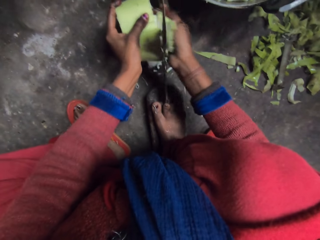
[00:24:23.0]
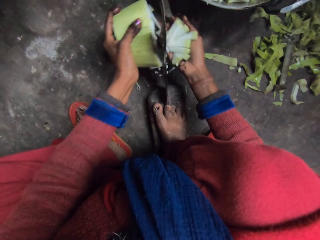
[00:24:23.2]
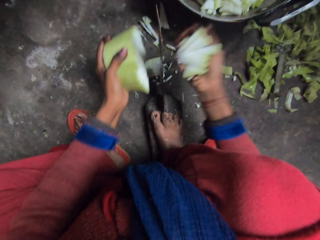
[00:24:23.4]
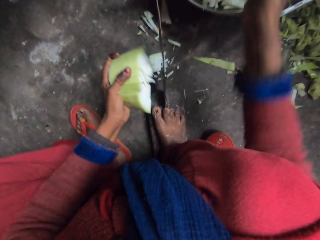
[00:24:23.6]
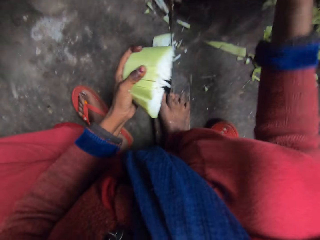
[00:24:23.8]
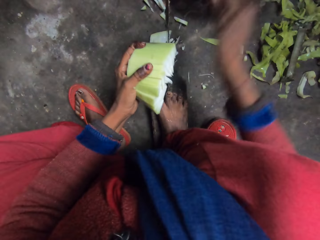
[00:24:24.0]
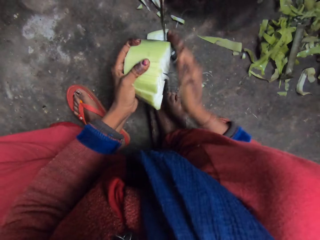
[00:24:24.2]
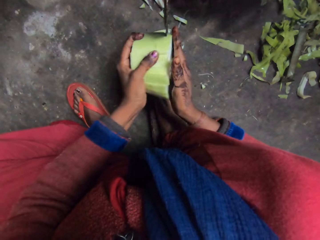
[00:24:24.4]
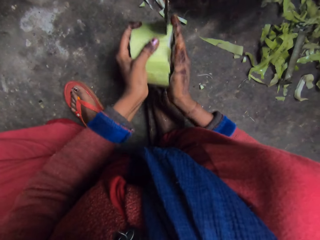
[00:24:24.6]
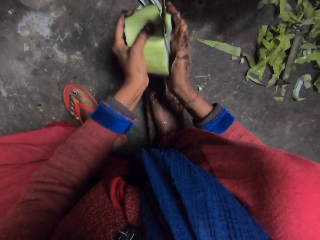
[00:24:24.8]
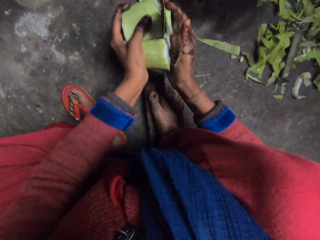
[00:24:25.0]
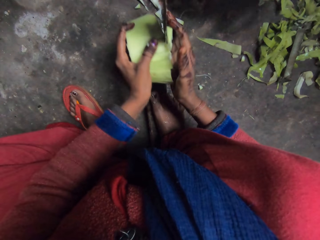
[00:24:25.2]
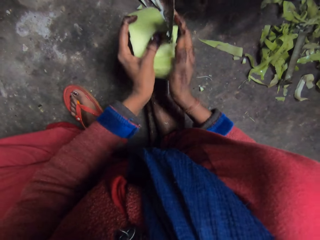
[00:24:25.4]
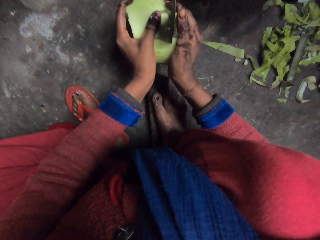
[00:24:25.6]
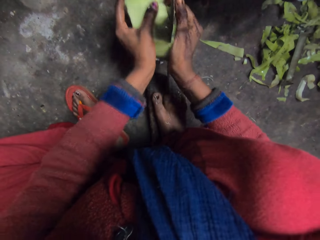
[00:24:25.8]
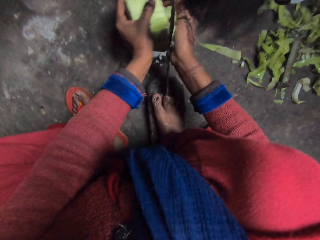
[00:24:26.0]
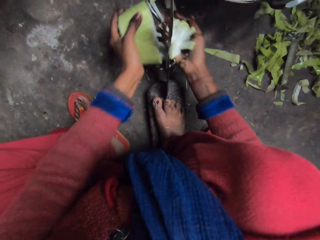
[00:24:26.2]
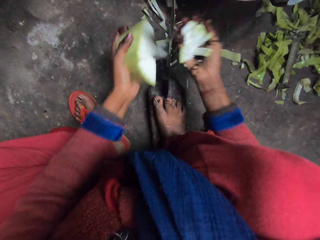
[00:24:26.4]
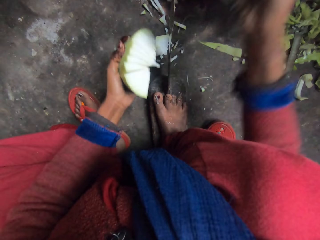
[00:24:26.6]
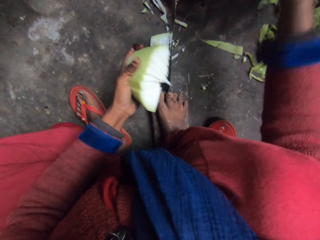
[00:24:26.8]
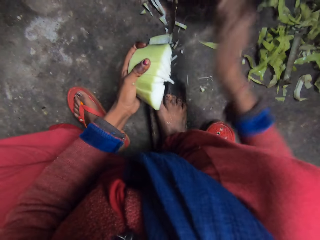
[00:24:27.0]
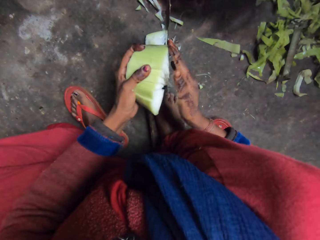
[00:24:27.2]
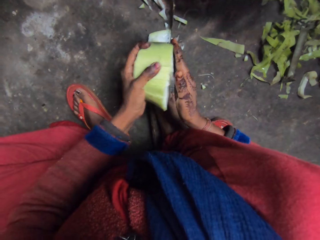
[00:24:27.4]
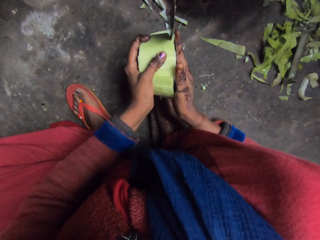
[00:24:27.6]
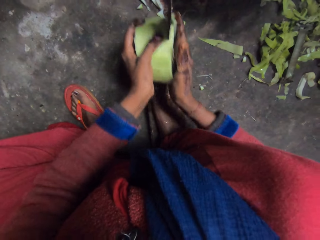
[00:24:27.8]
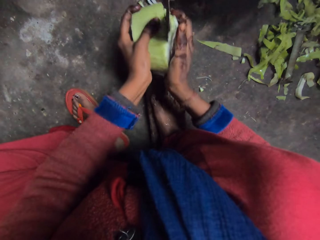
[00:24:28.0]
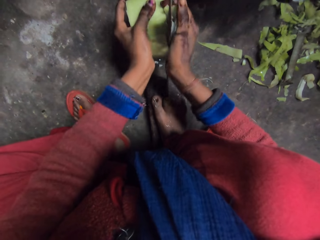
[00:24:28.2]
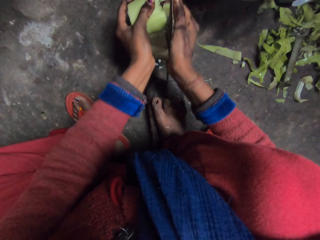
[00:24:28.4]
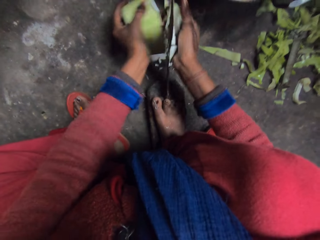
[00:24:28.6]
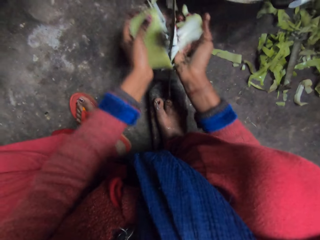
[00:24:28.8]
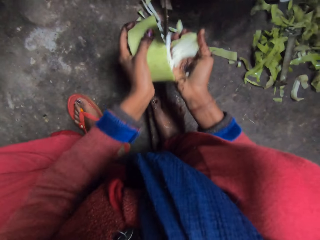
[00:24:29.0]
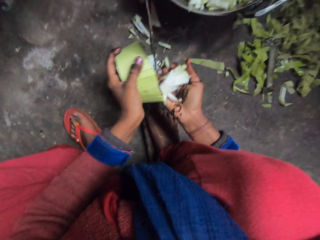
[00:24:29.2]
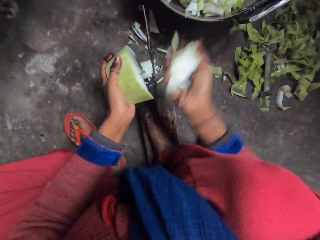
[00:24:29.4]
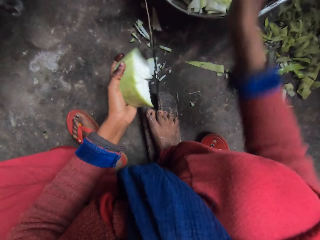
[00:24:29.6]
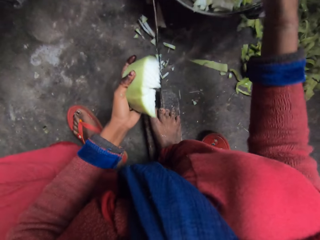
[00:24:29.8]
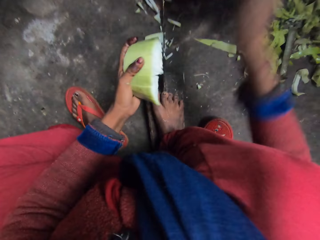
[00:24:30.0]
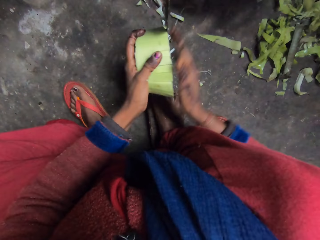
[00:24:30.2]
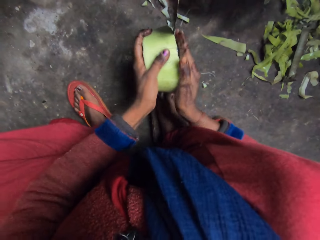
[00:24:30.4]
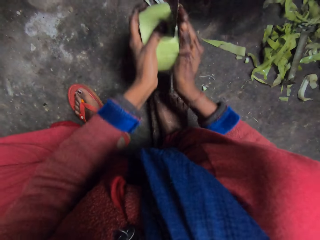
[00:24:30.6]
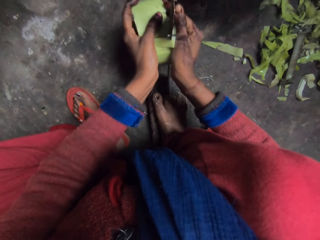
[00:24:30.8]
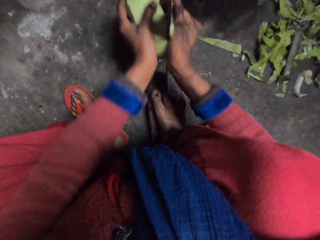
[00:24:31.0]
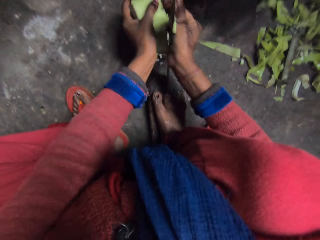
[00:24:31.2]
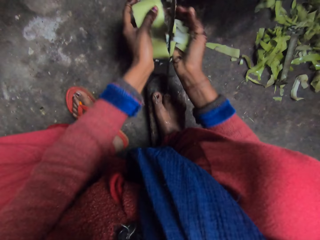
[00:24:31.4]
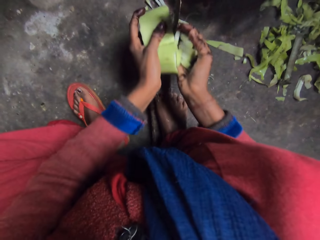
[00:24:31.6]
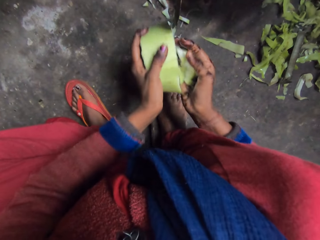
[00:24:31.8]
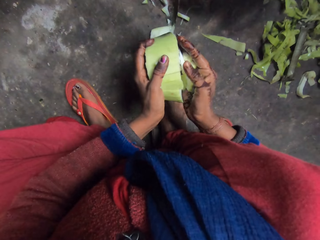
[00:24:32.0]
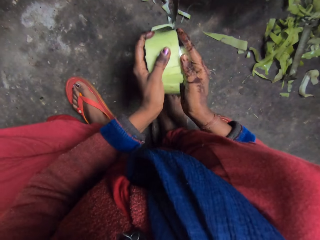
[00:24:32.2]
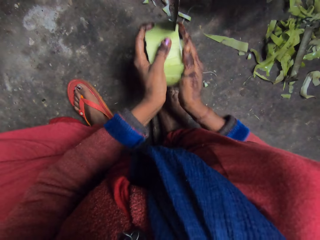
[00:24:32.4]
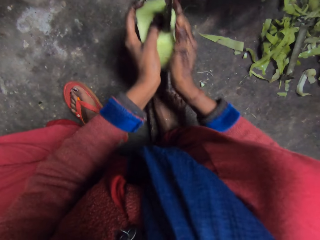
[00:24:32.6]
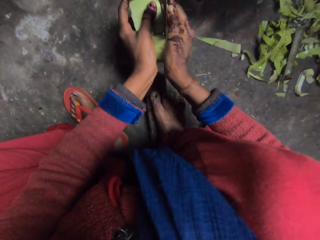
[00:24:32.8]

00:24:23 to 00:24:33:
The camera wearer drops the cut cabbage or cucumber in a pan. They cut the cabbage with the knife. They drop the cut cabbage in the pan. They cut the cabbage with the knife. They drop the cut cabbage in the pan. They cut the cabbage with the knife.

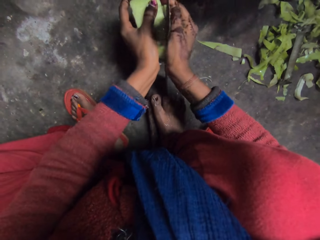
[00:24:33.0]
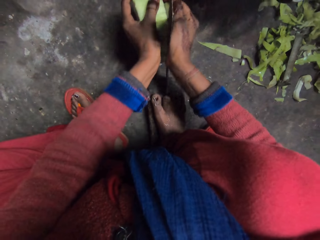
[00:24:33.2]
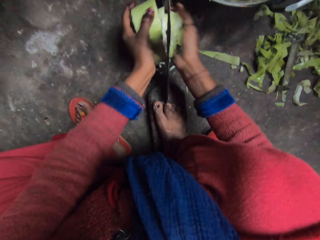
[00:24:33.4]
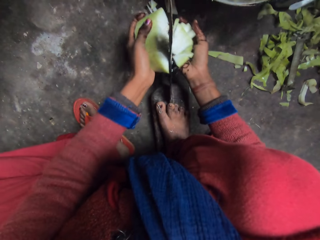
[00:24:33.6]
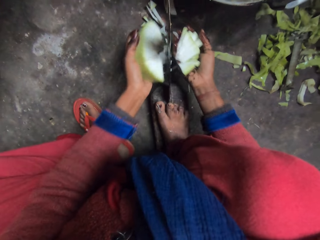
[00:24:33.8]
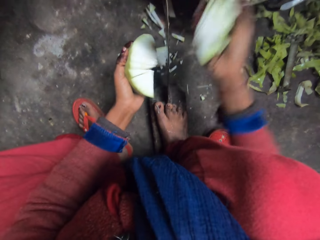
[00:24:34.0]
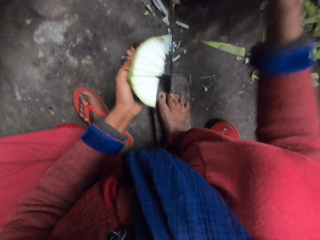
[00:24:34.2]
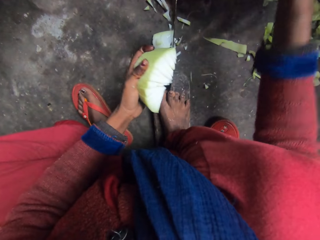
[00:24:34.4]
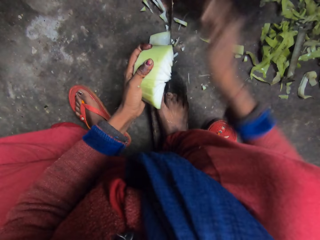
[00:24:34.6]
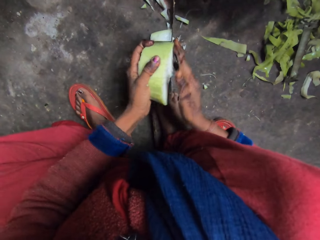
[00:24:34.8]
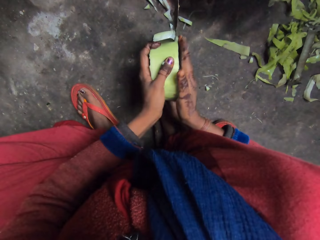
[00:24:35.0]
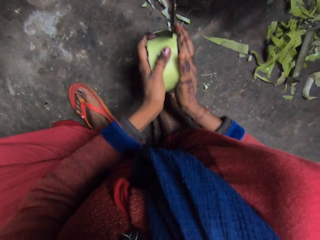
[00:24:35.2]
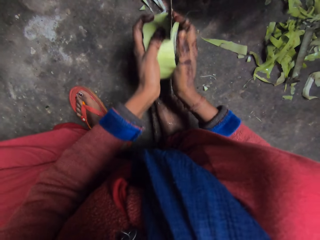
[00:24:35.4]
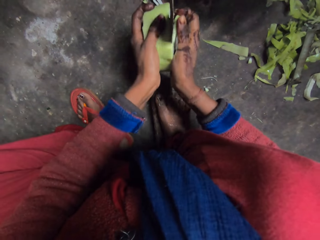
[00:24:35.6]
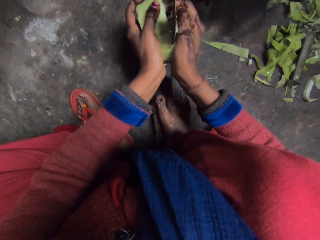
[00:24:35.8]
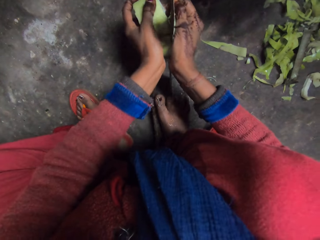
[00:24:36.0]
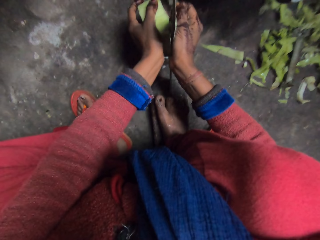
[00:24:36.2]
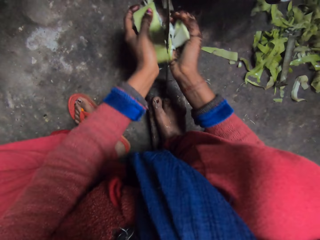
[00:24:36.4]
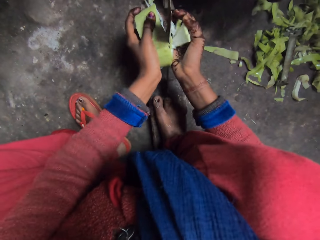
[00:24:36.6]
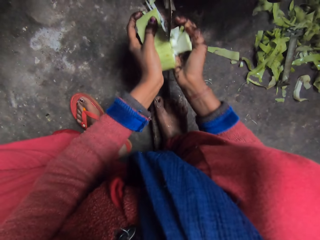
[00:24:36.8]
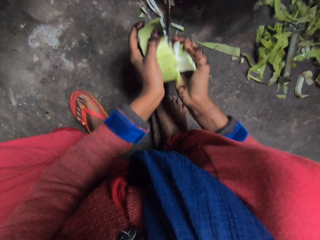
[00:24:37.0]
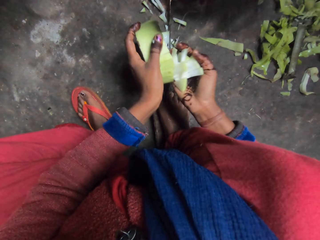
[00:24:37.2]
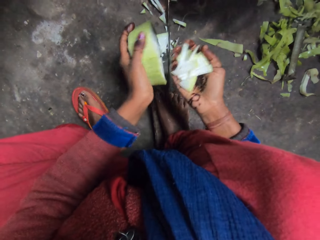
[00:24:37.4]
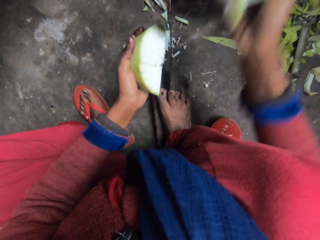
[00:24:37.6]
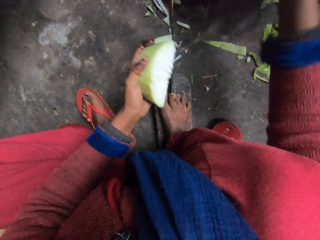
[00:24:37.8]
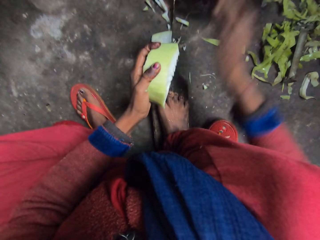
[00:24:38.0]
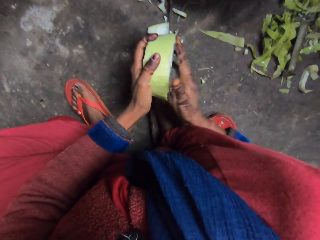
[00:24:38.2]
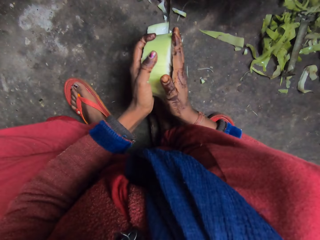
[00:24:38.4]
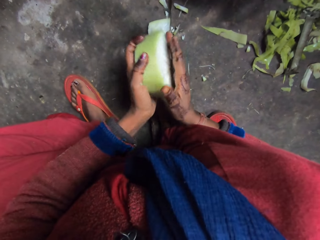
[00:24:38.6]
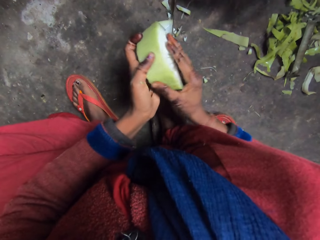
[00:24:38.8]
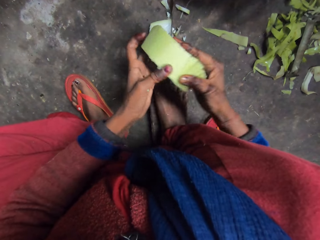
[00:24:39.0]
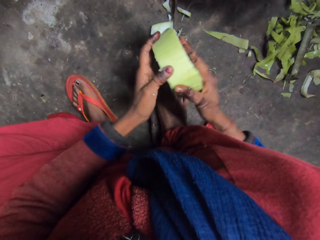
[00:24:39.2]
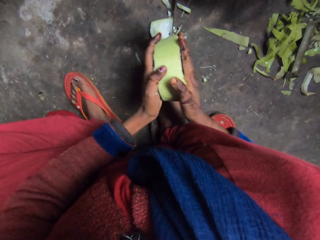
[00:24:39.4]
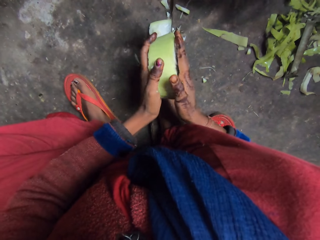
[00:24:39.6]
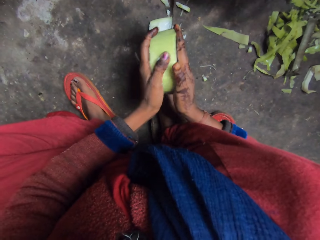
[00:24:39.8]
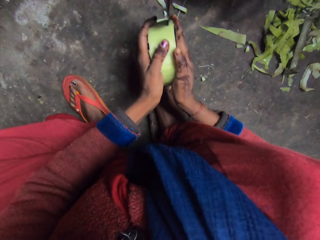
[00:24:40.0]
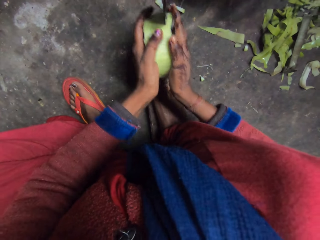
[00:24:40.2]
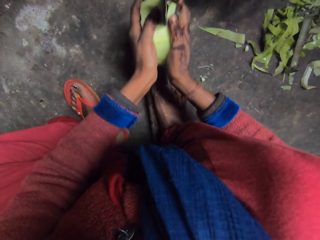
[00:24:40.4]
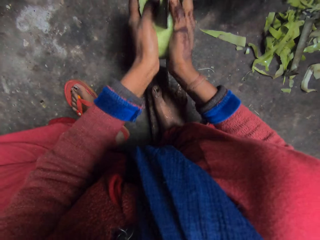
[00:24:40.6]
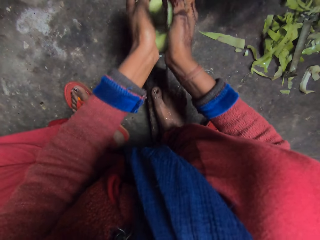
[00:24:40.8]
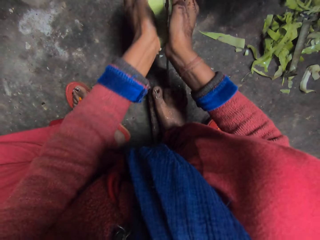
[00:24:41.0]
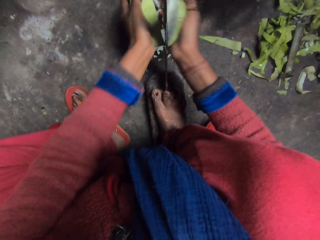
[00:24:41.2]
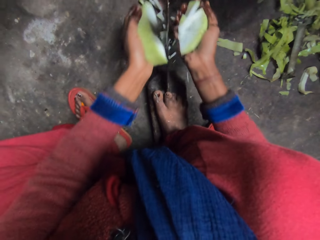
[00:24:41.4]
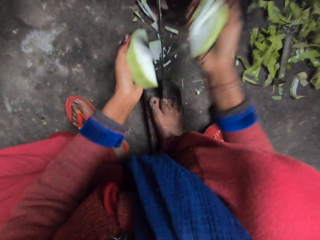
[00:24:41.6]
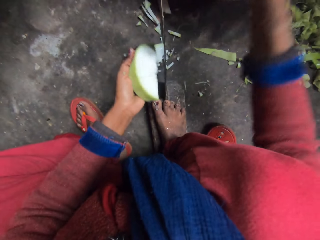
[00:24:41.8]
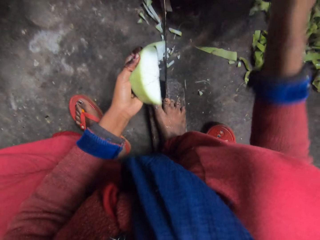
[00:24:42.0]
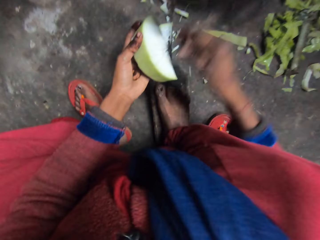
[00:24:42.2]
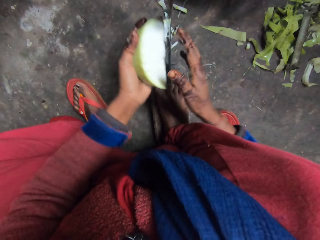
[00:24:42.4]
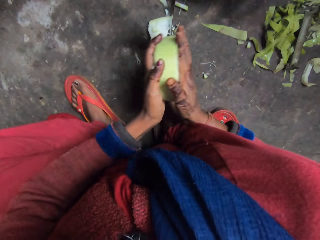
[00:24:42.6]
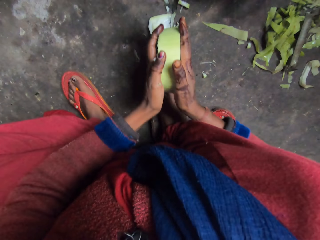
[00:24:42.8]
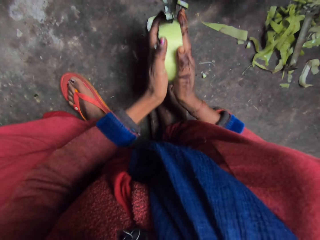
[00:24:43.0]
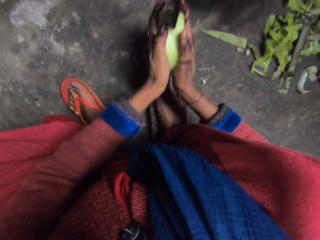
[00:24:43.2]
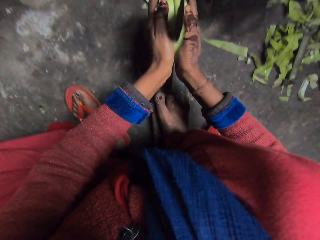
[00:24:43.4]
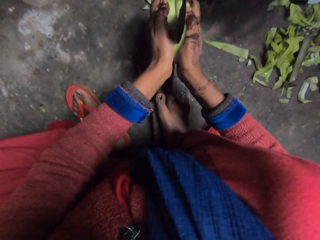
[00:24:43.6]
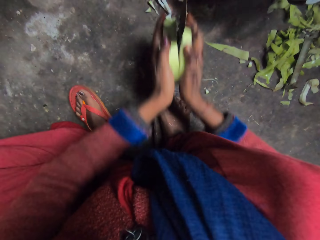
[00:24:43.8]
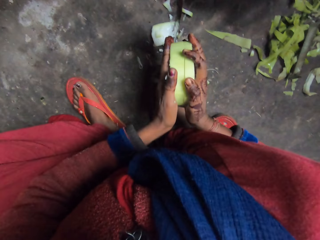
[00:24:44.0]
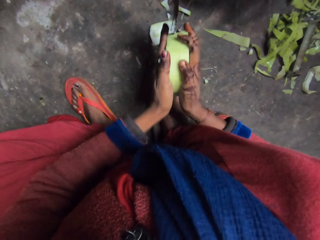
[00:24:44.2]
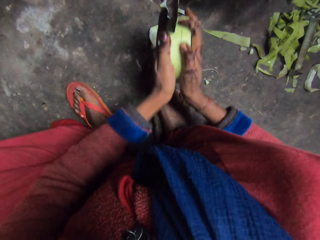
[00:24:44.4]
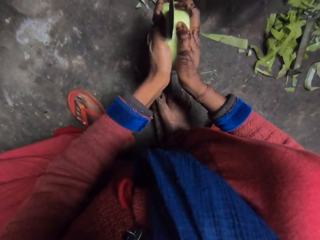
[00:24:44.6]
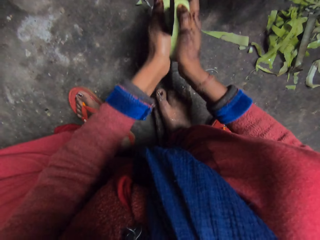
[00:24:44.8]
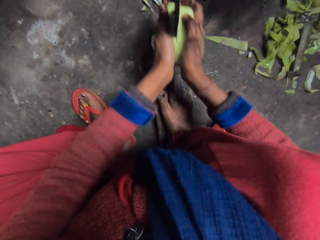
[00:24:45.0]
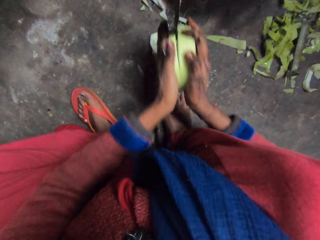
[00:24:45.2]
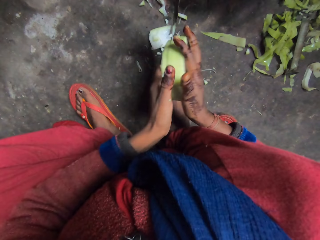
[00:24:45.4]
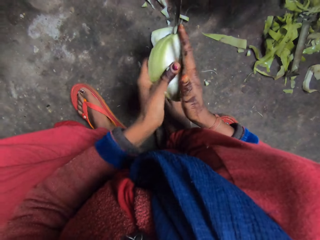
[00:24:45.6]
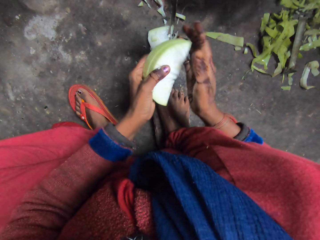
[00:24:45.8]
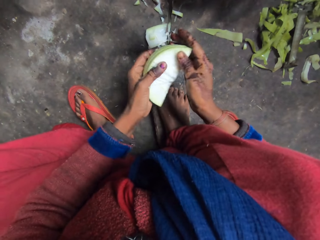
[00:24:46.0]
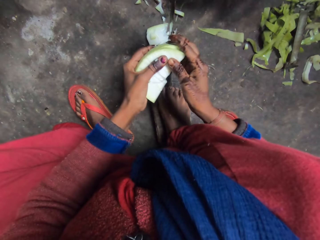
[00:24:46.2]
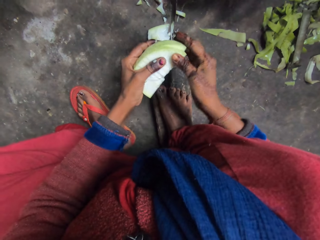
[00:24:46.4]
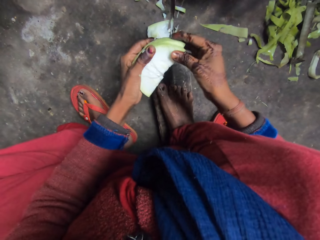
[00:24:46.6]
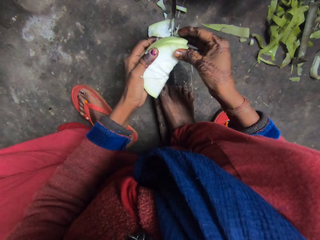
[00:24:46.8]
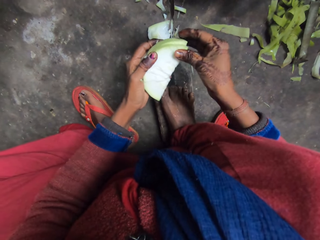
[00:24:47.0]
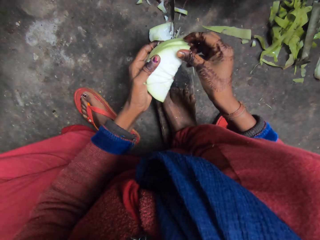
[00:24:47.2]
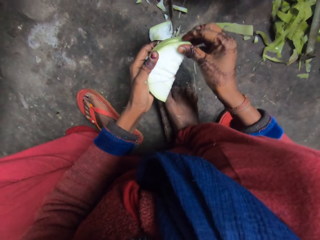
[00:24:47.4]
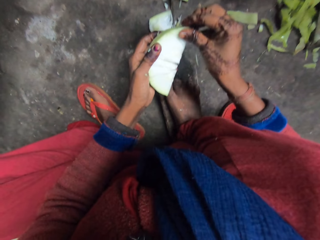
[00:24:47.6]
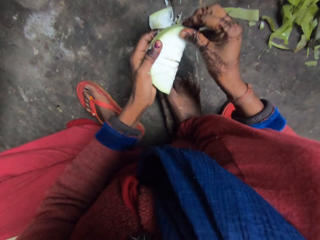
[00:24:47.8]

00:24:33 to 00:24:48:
The camera wearer drops the cut cabbage or cucumber in a pan or cooking pot. They cut the cabbage with the knife. They put the cucumber in the cooking pot. They cut the cucumber. They drop the cut cabbage in the pan. They cut the cabbage with the knife.
